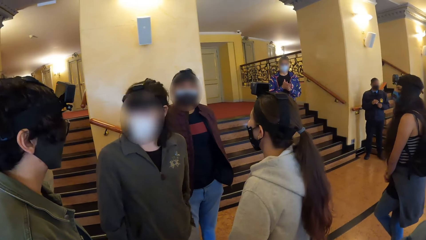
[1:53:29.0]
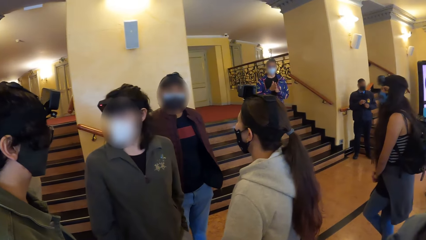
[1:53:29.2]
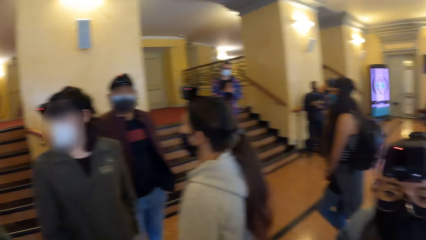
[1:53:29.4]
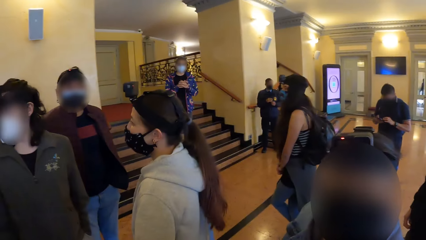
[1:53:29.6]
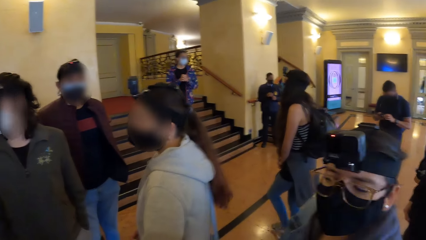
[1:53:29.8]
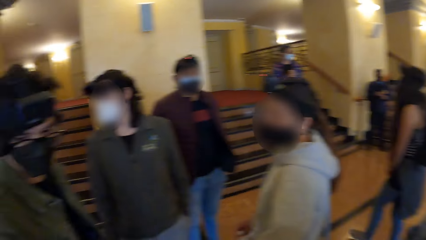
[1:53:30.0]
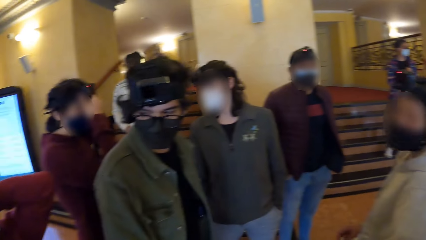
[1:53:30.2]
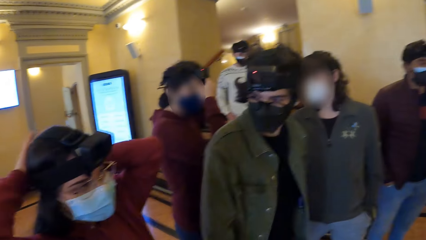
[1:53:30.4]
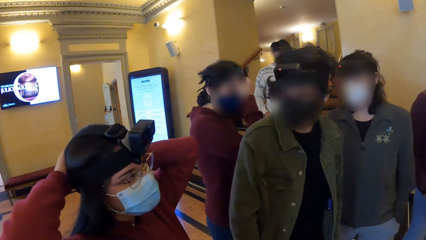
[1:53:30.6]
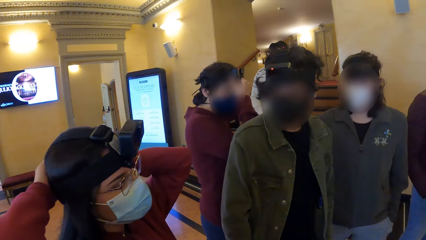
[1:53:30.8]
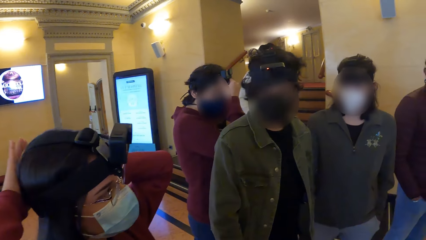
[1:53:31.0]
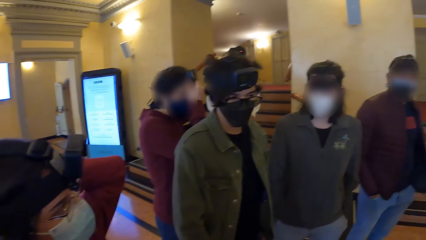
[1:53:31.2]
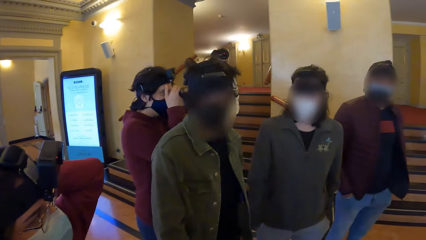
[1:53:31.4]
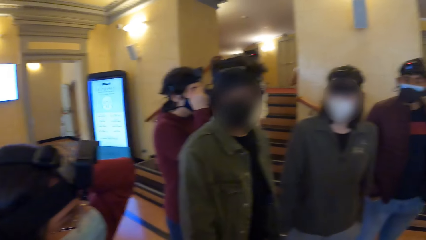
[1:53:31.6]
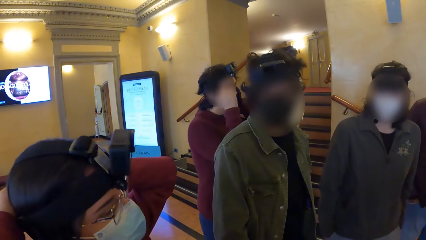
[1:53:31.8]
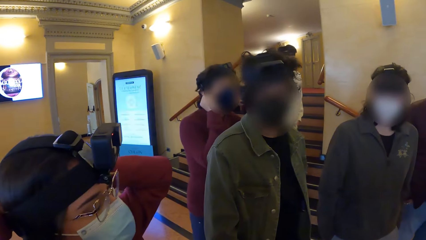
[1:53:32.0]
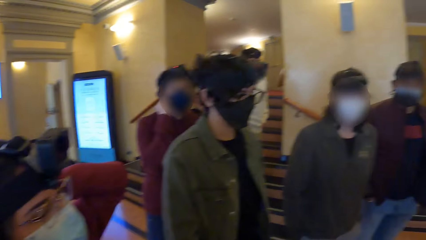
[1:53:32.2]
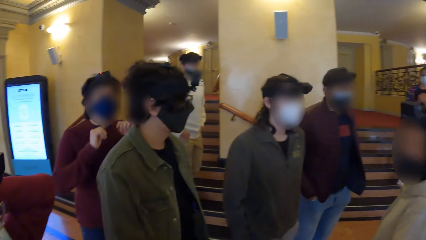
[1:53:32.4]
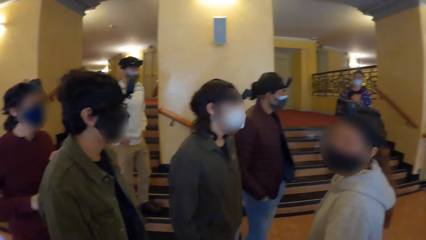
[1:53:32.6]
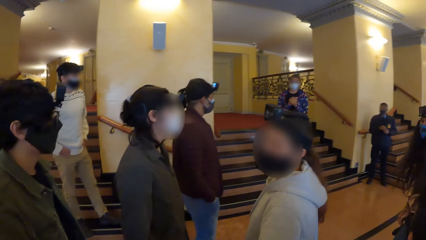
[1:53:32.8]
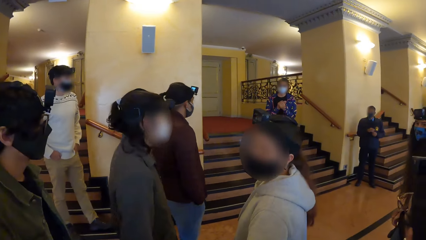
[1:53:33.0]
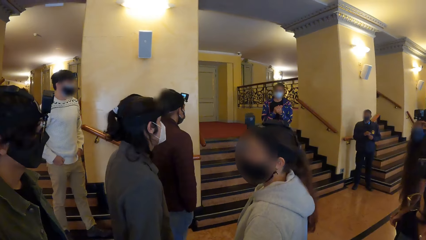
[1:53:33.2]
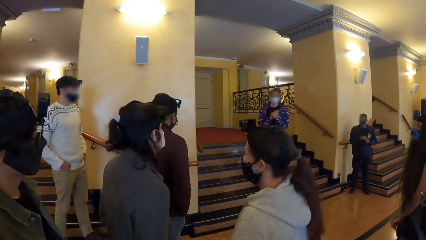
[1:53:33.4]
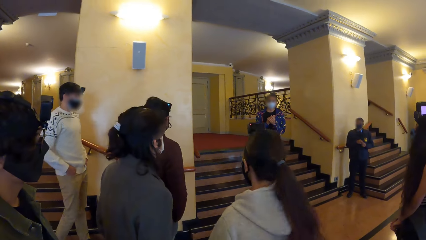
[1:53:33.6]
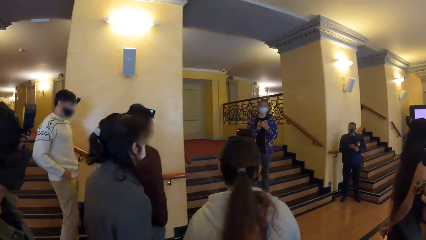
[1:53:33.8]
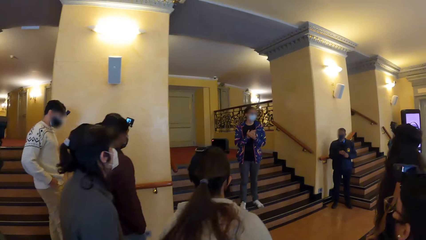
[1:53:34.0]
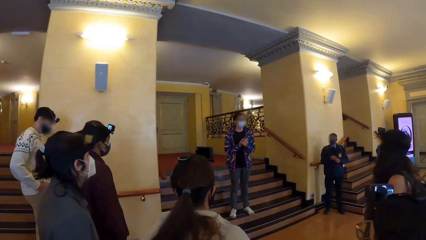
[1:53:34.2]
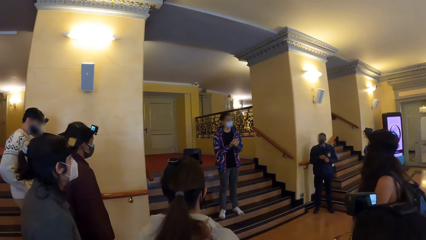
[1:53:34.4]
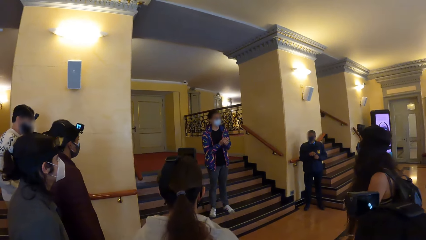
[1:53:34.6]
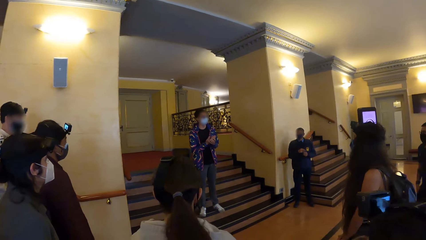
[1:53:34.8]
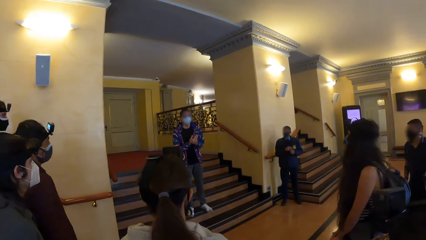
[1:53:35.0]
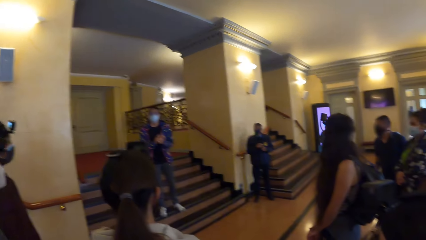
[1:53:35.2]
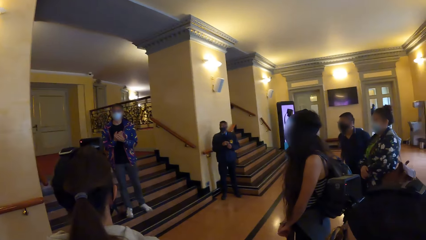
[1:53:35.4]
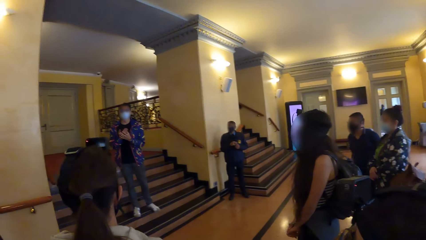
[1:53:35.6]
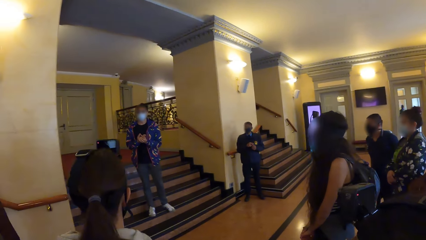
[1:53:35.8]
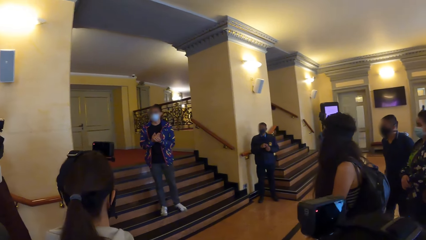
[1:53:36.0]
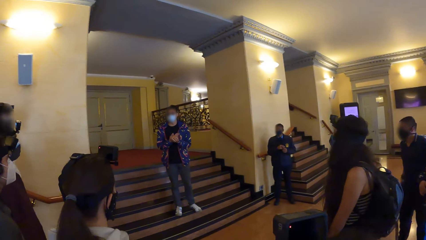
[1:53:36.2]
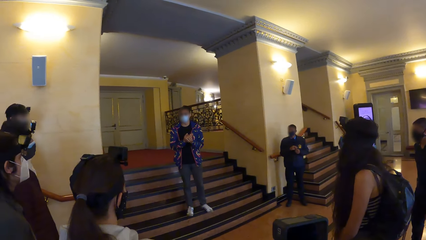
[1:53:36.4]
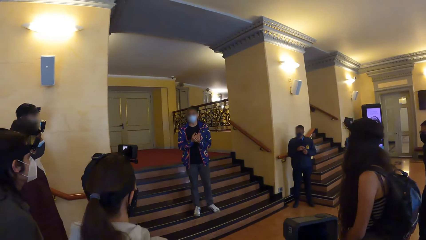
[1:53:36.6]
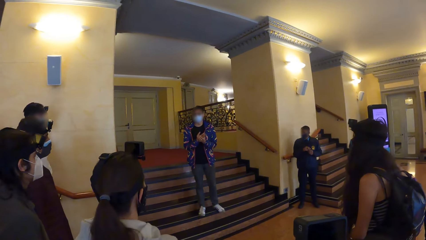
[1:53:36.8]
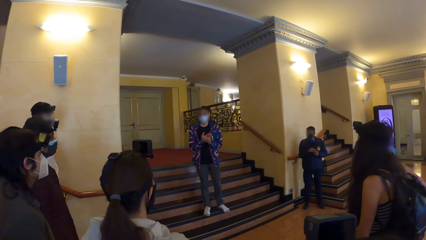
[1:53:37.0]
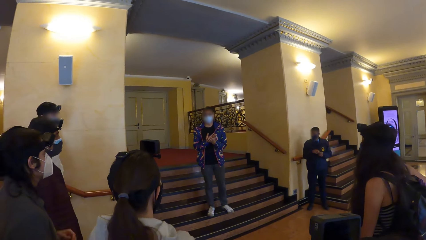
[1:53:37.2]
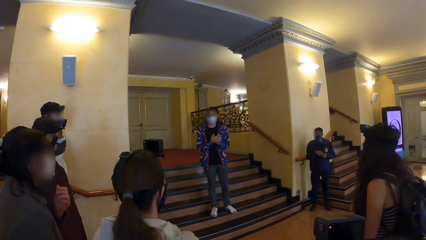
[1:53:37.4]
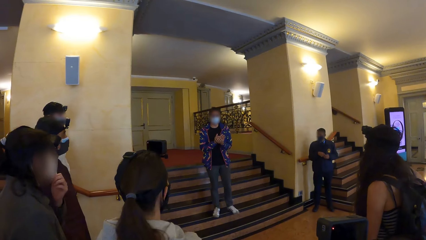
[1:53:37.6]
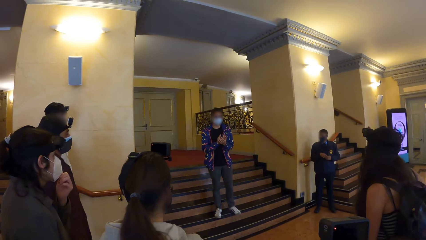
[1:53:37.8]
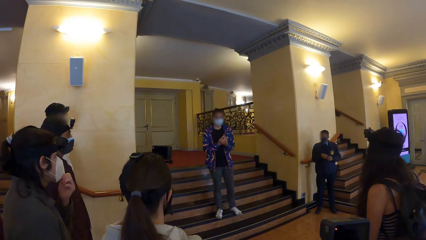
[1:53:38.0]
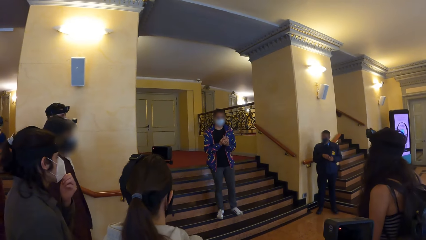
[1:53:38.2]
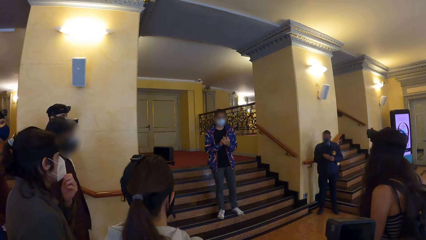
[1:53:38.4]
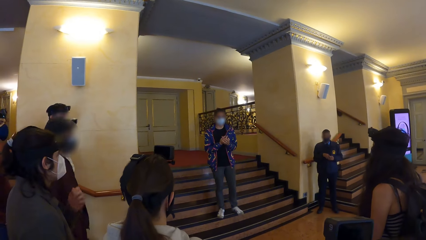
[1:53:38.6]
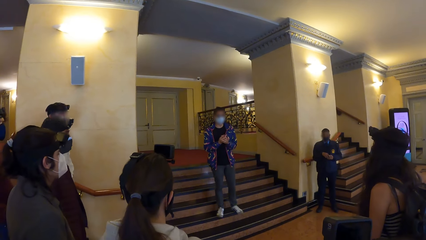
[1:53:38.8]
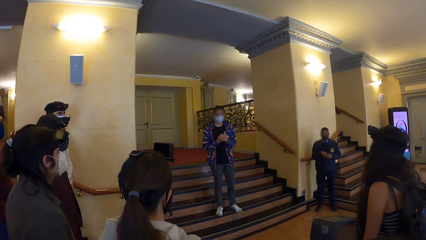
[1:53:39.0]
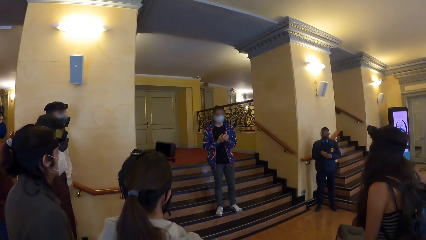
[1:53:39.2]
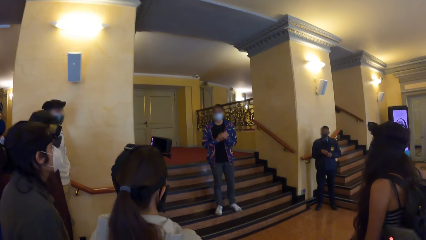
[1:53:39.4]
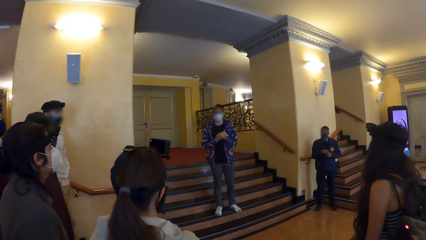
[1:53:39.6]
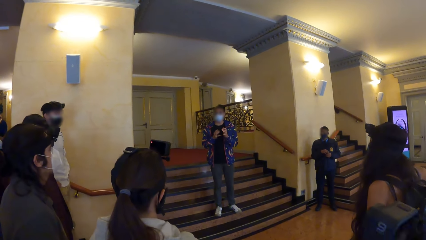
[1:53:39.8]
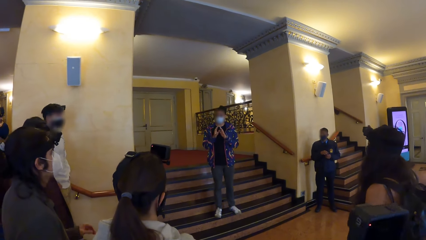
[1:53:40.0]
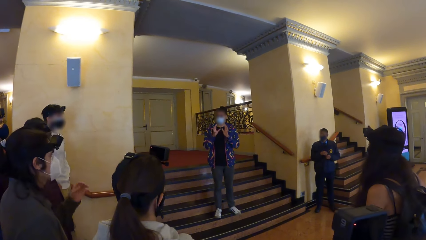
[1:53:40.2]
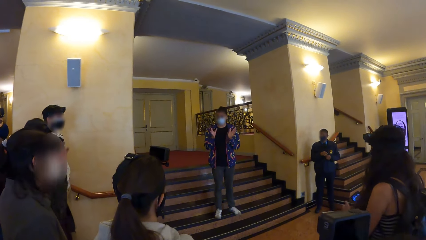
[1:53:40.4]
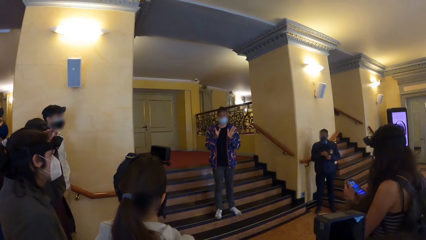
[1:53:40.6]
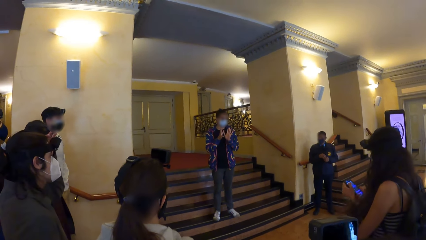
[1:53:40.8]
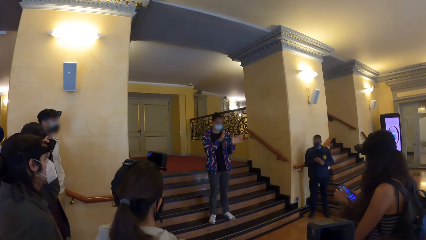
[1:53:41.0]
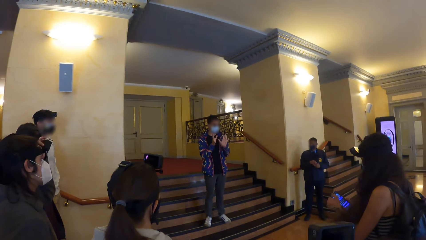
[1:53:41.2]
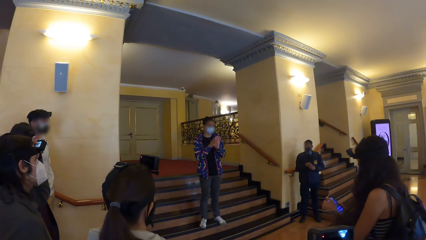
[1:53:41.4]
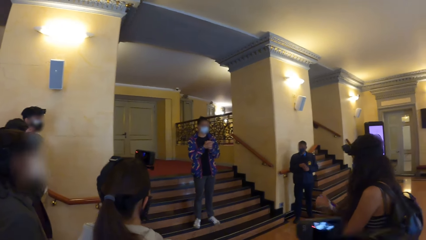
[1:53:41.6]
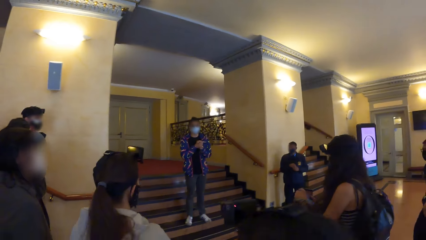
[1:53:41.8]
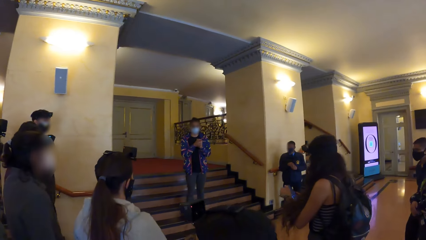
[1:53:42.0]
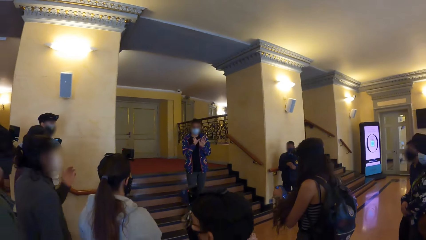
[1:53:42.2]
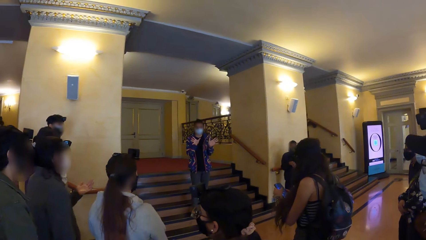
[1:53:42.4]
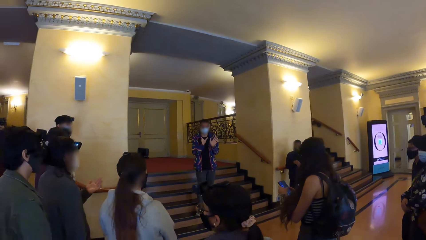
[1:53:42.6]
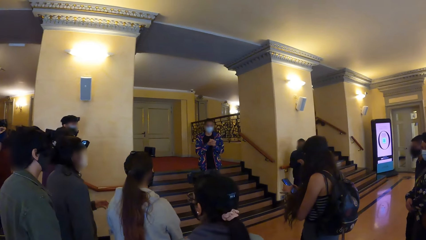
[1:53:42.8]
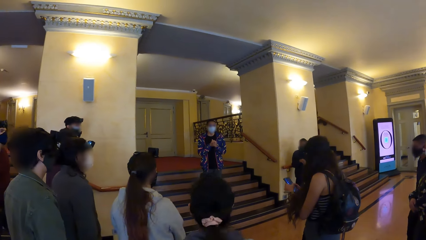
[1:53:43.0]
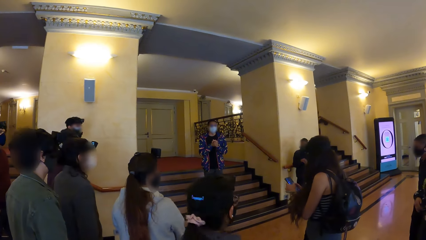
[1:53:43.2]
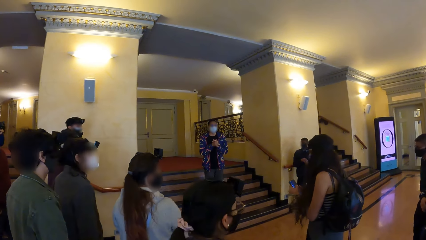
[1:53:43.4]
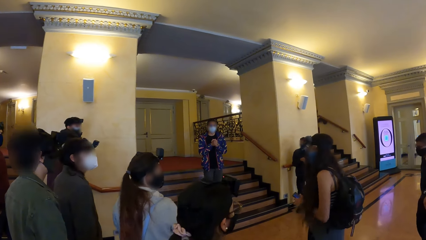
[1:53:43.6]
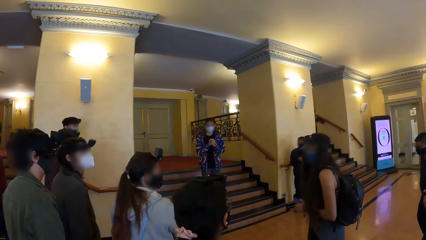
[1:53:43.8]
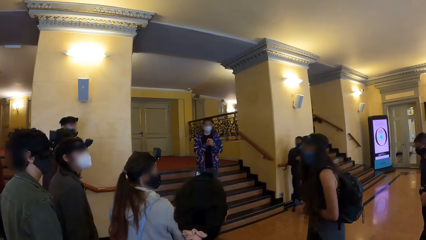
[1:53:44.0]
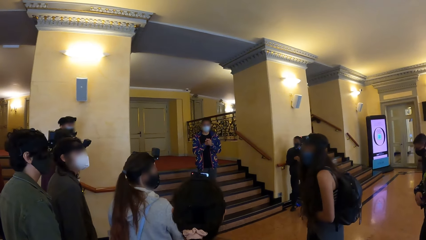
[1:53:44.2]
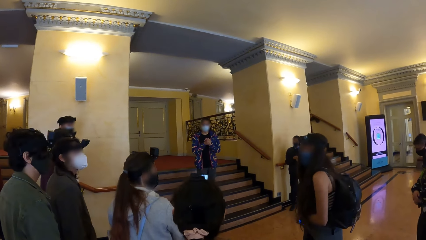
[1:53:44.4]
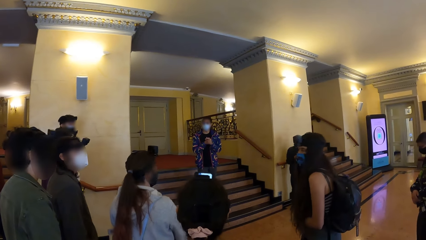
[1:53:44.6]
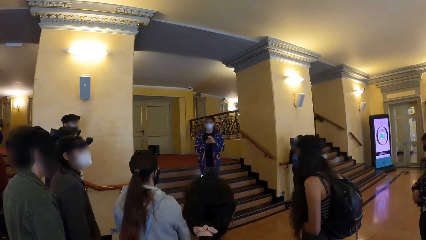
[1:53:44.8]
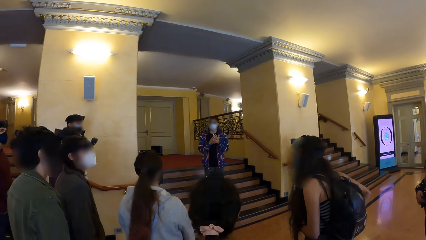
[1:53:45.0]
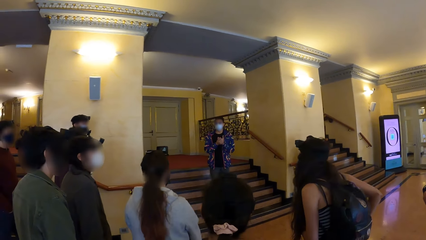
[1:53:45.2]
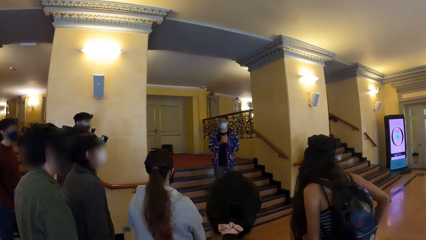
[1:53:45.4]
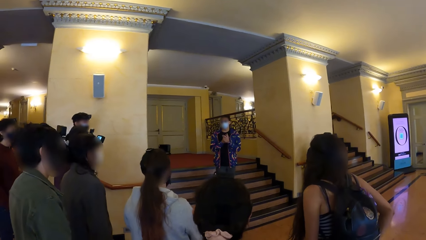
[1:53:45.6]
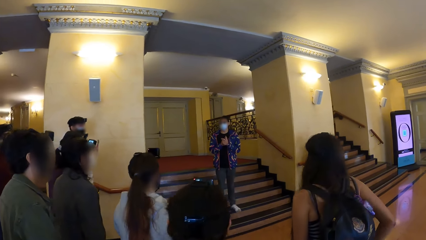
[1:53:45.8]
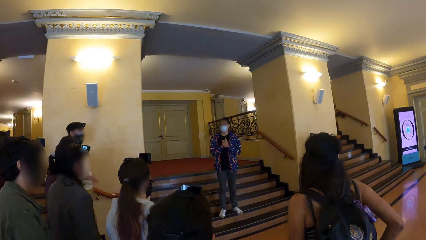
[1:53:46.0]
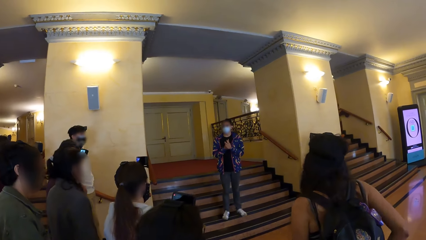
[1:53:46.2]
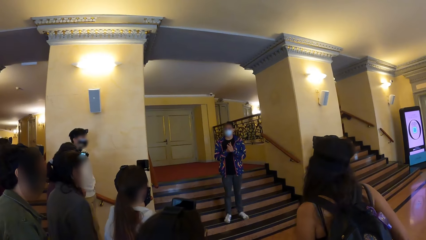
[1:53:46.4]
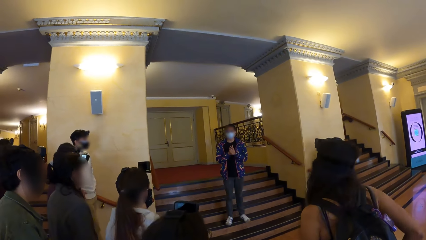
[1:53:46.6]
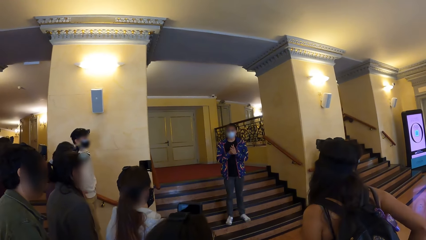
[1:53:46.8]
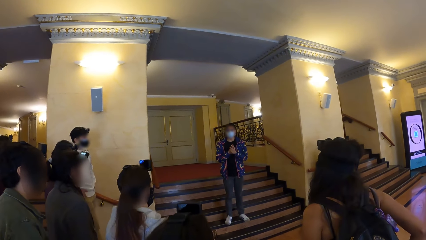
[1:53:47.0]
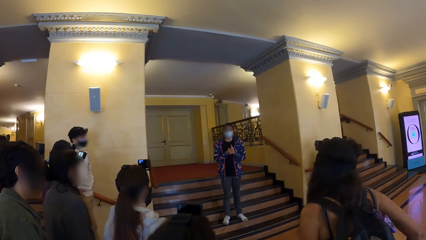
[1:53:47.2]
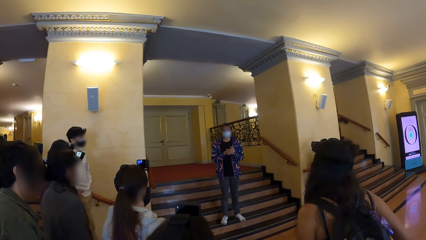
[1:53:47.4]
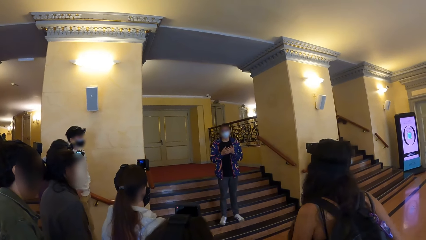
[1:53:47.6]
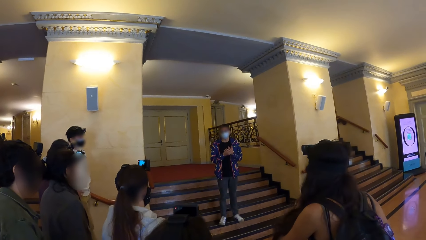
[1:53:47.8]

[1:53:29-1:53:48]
A man touches his face with his hands. A woman adjusts her hair with her hands. The woman touches the hair. The man moves the hand down. Another man interacts with the camera wearer and the group of people. Another woman touches her face with her left hand. She touches the mask. A person talks to colleagues. The woman adjusts her head camera with her left hand. A third woman operates the mobile phone with her hands. The first man moves the hand to the camera. The second woman looks at her left hand. The third woman puts the phone in the pocket.
